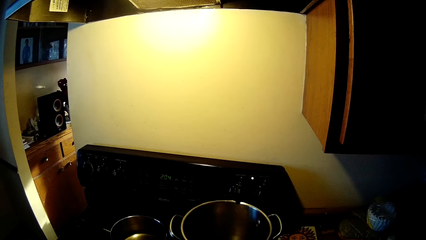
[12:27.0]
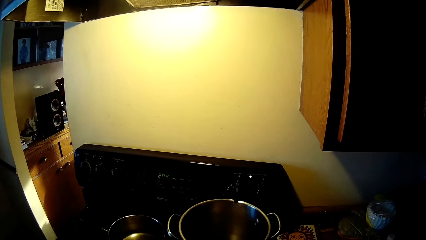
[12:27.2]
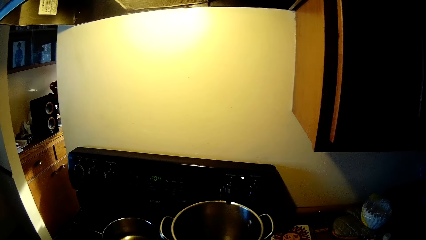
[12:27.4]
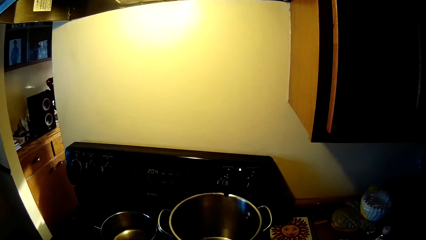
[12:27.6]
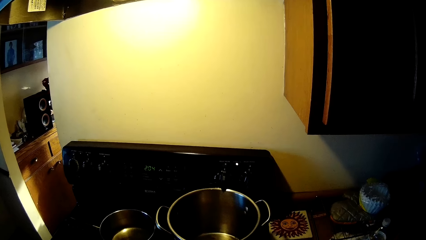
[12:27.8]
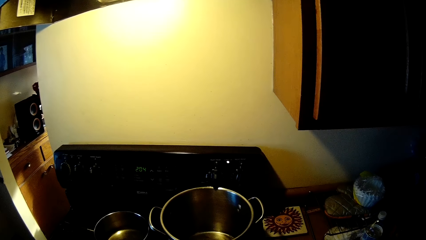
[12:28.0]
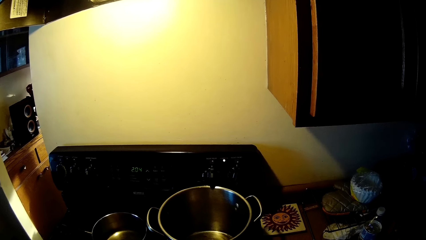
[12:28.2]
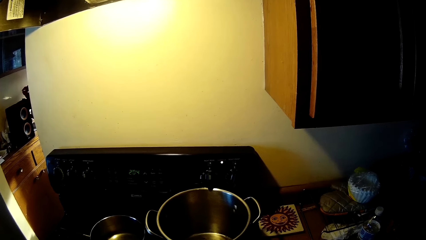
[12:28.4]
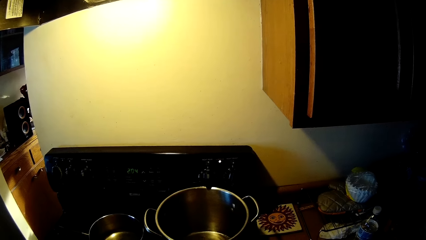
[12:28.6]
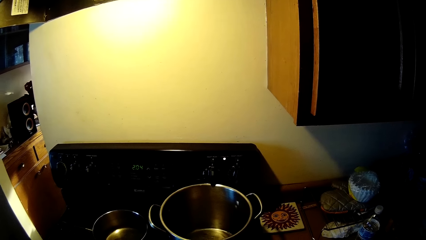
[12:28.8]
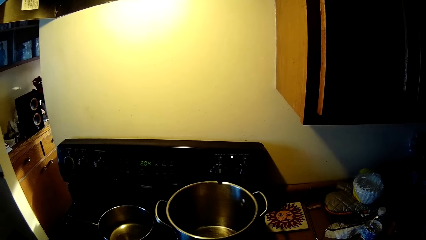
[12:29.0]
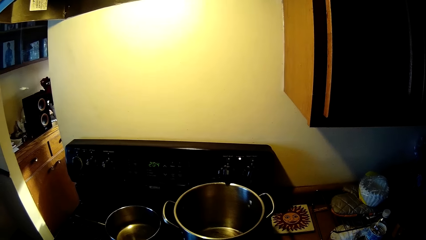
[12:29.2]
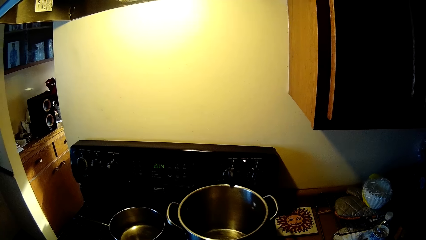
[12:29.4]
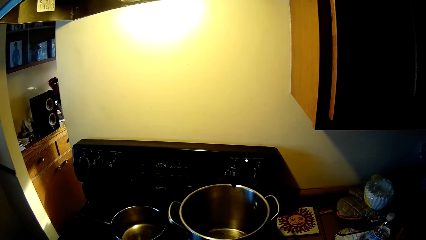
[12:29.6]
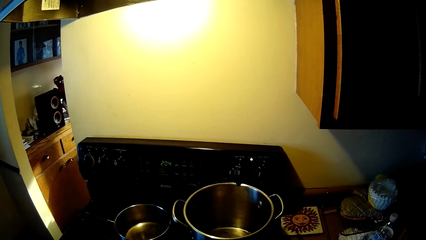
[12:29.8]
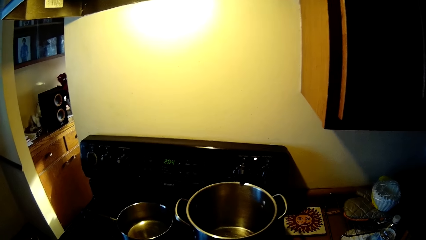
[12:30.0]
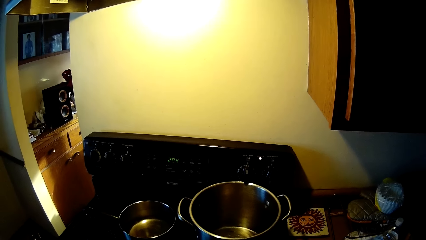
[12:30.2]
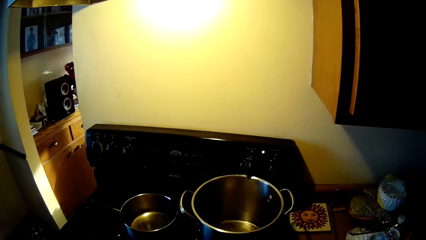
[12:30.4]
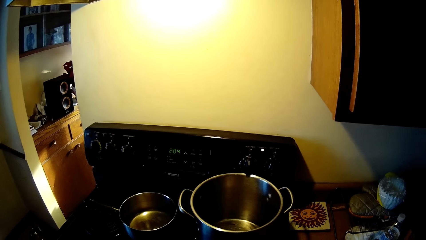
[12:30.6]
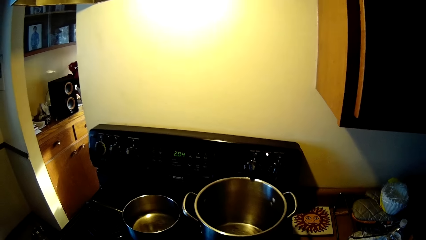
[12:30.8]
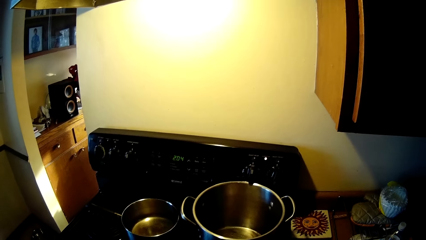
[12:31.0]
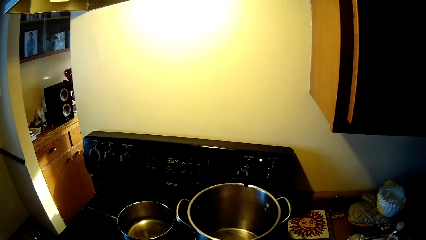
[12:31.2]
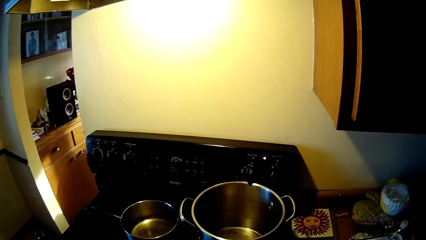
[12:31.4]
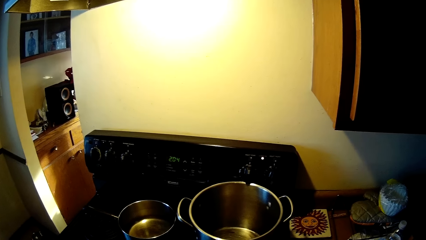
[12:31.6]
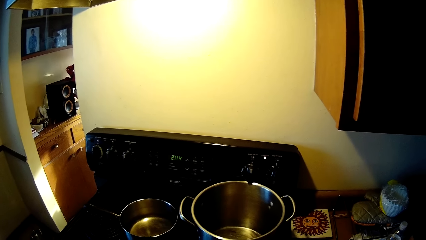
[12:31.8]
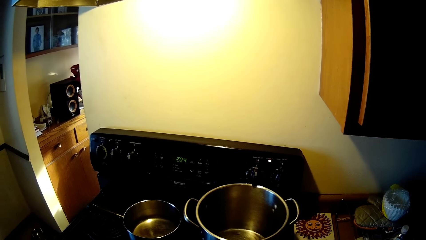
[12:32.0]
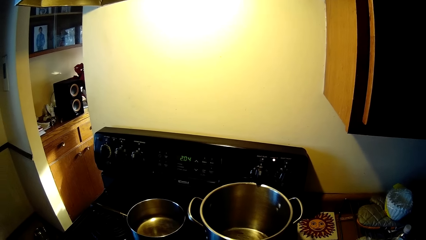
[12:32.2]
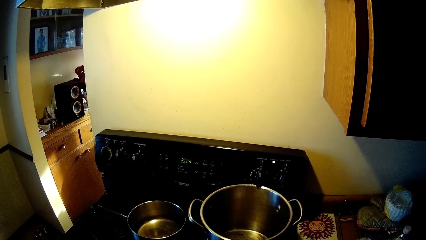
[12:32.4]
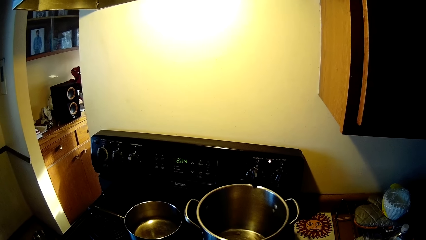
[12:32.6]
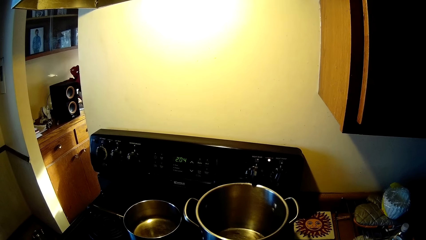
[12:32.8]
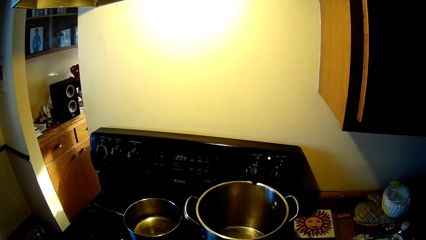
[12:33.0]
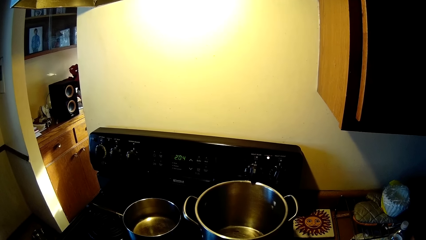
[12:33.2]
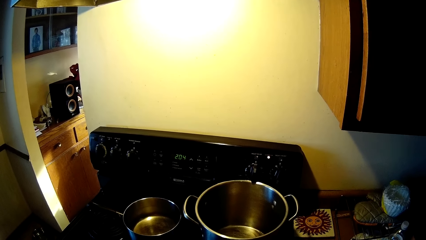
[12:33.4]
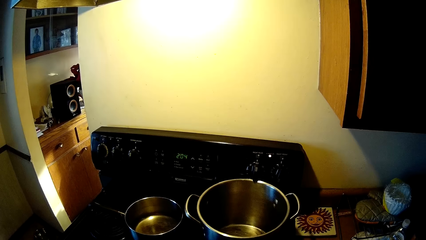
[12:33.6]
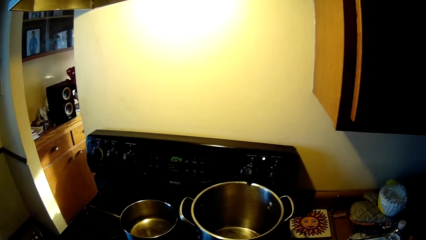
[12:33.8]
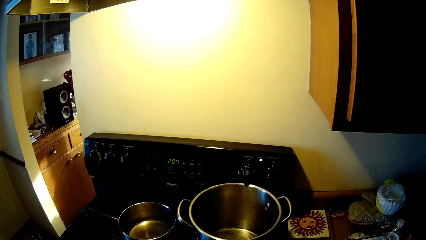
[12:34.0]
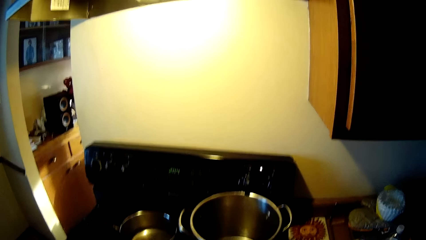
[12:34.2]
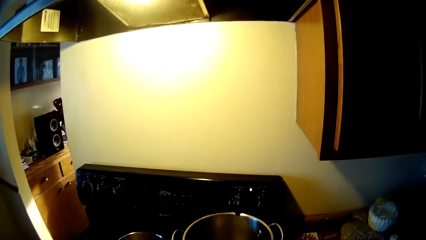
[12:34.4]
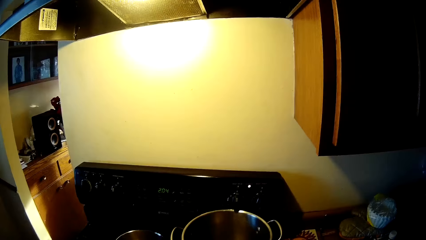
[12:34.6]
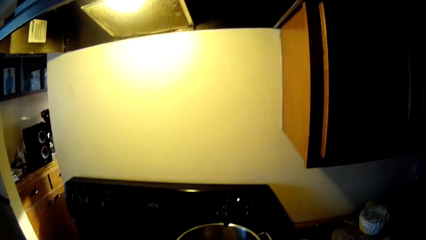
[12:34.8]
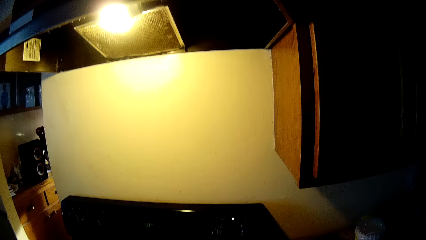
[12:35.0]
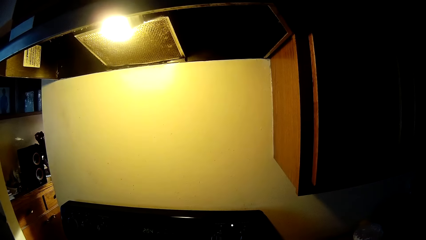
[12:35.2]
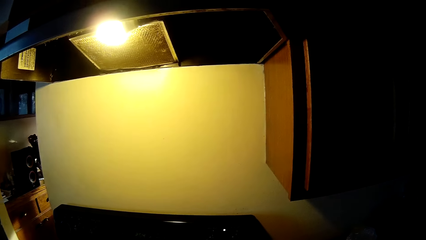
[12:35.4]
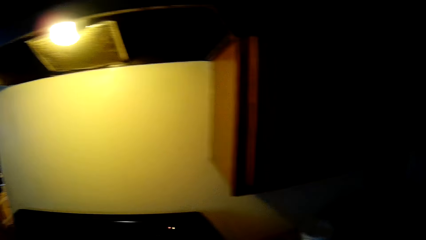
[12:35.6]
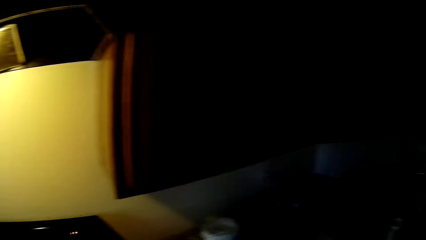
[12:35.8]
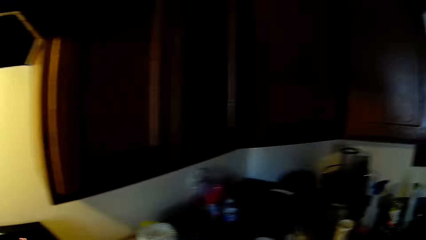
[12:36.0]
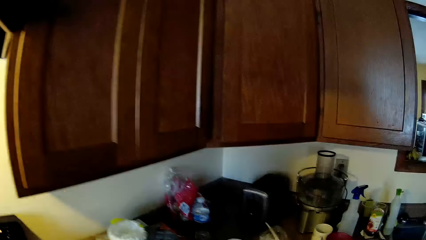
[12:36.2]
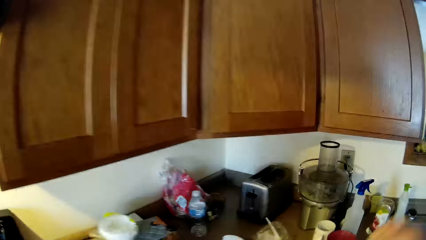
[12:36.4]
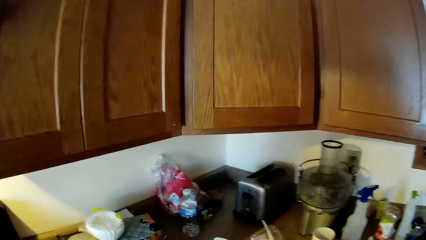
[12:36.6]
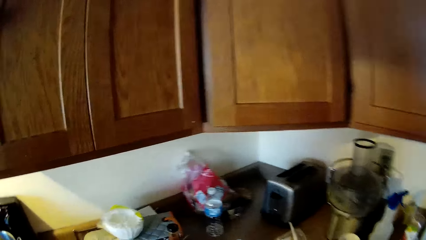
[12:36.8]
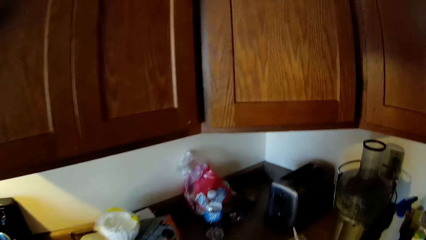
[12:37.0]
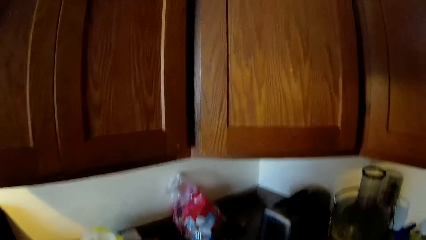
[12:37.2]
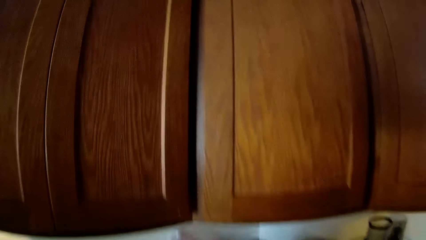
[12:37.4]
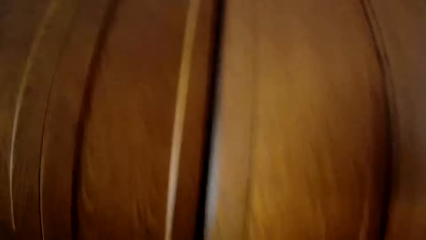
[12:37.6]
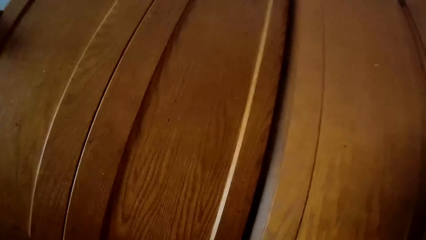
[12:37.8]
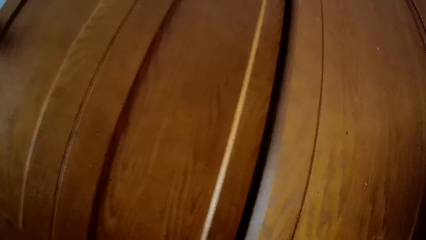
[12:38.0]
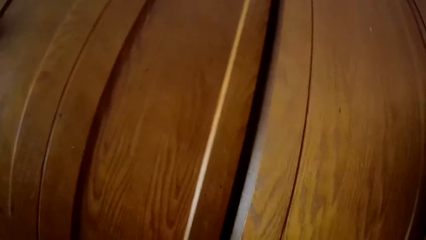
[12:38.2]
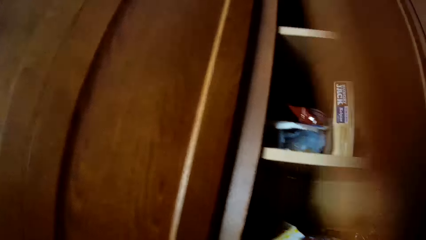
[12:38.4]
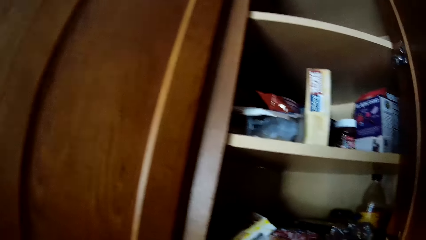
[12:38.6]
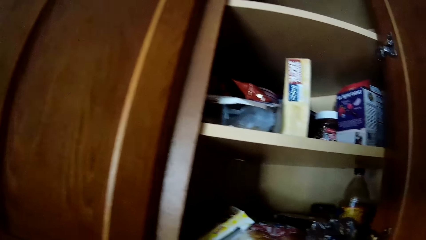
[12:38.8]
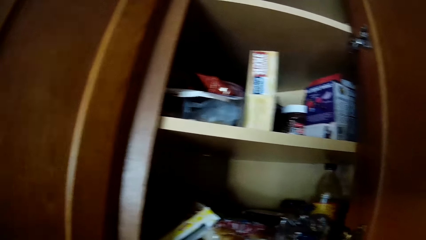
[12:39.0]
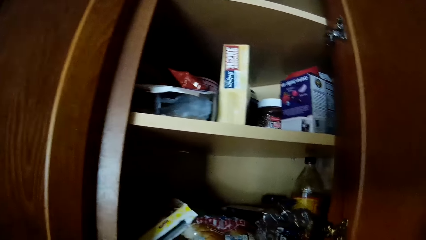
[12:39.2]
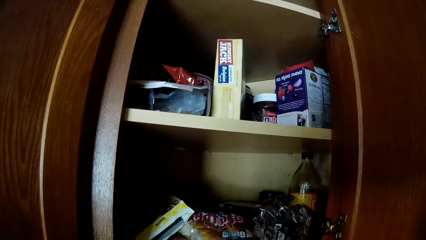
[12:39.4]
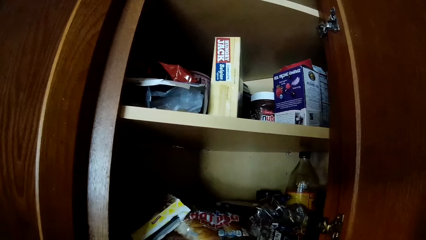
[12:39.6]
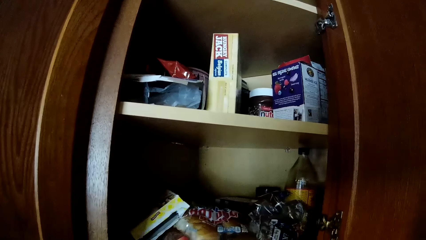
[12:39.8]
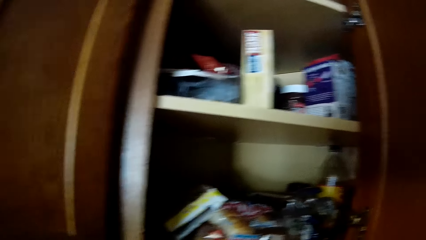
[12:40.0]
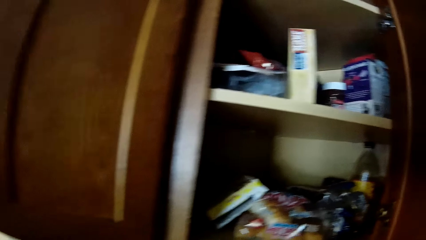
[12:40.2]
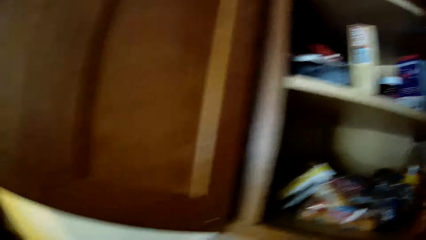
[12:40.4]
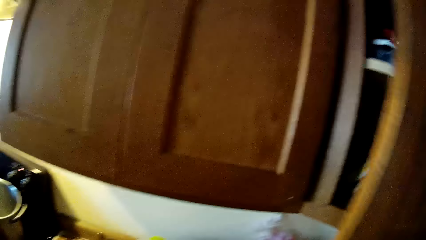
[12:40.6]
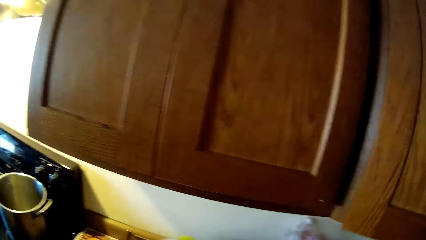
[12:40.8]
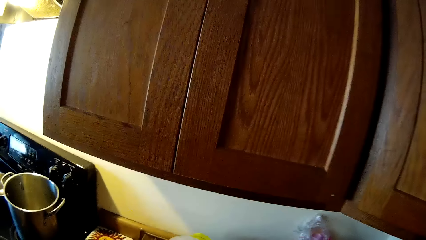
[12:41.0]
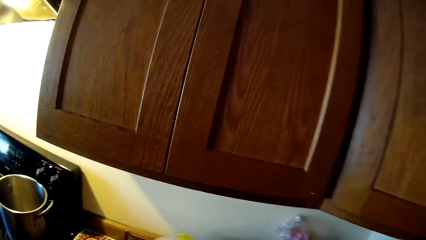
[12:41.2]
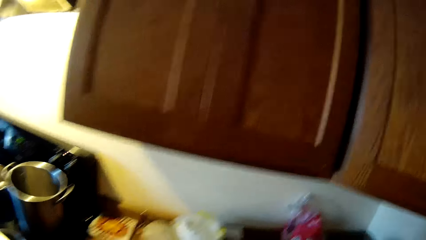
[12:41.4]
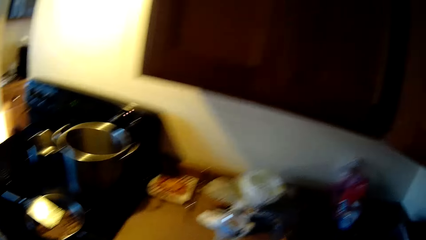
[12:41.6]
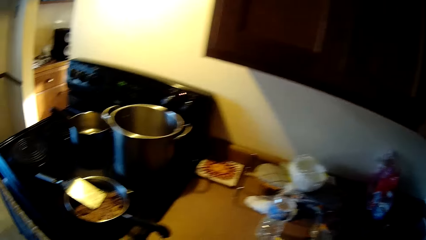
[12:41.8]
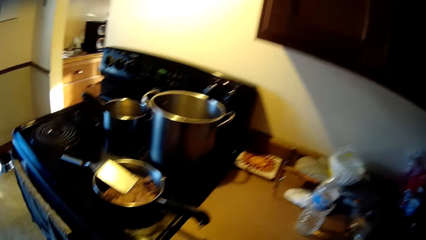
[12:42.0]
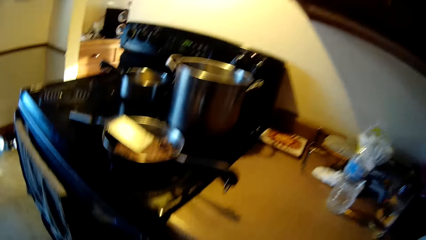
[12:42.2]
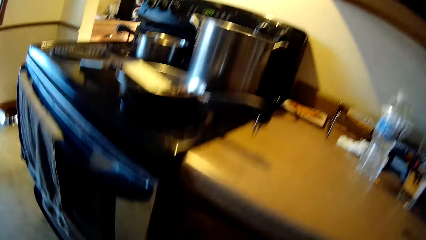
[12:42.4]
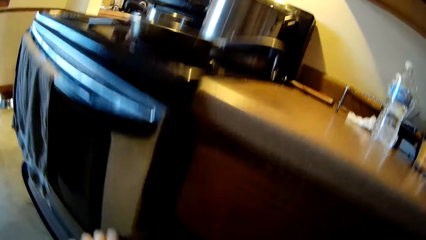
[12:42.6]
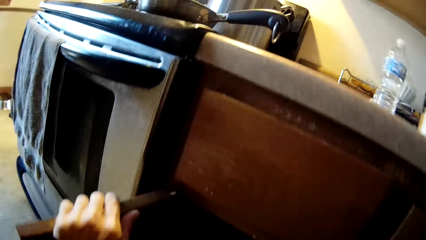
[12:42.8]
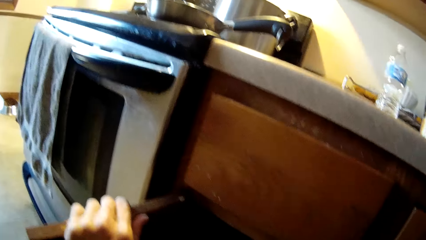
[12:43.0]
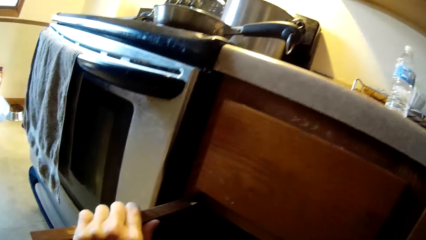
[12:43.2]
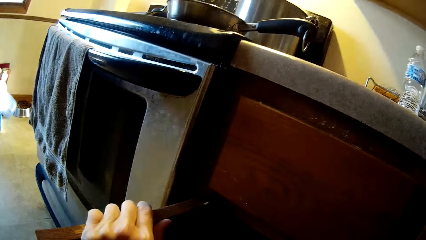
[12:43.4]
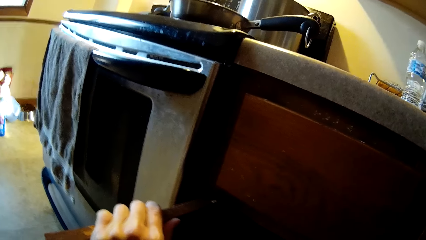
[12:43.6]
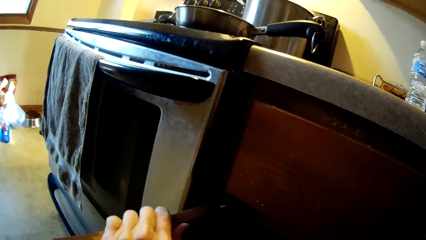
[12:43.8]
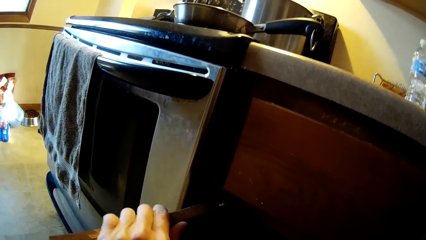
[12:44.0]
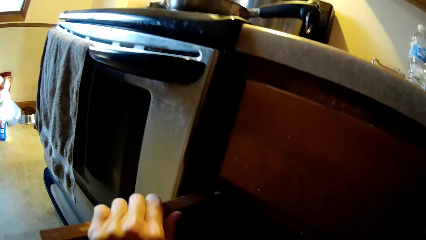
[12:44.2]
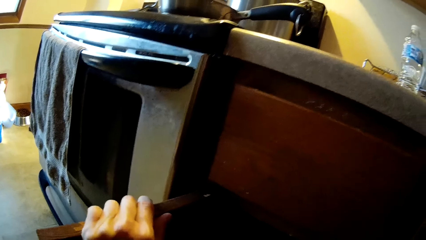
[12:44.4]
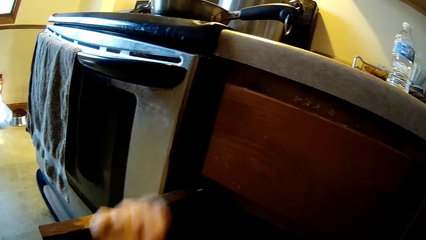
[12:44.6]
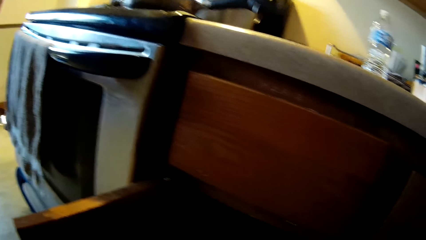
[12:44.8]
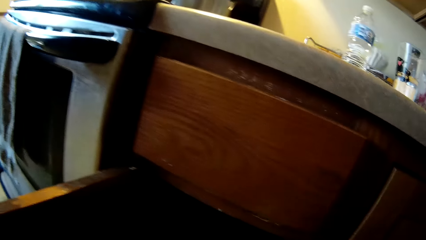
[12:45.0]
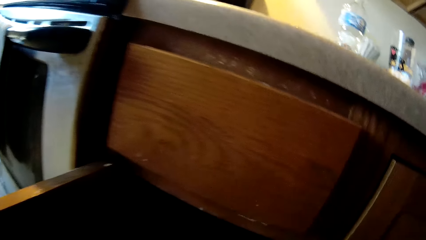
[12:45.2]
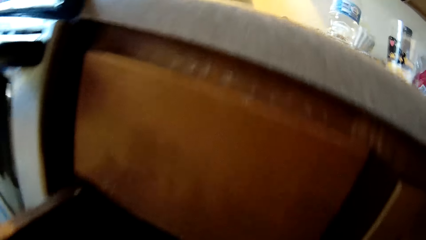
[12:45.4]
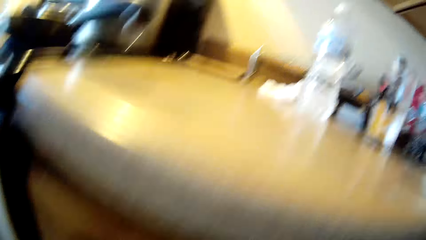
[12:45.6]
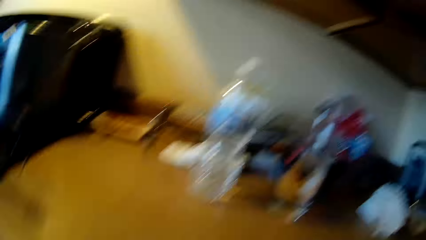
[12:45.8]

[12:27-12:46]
The camera wearer stands in front of the gas cooker. She opens the upper kitchen cabinet with her right hand. She closes the kitchen cabinet with her right hand. She opens the lower kitchen cabinet below the slab with her left hand.
